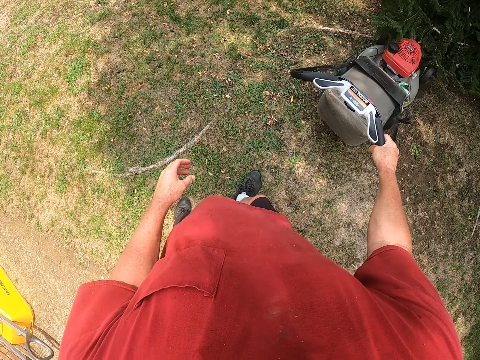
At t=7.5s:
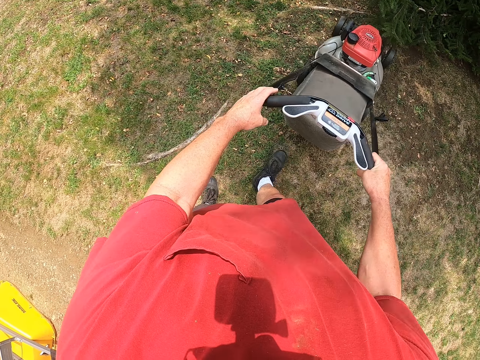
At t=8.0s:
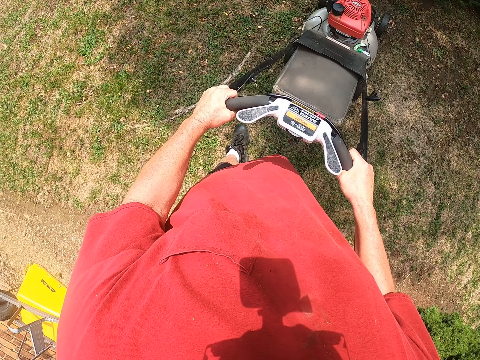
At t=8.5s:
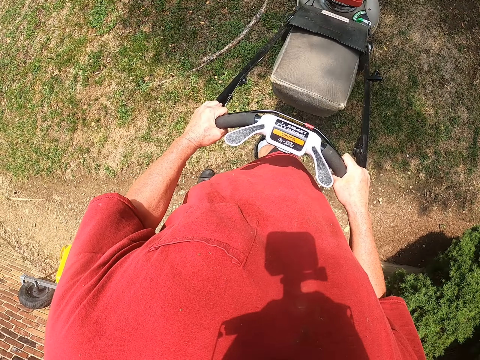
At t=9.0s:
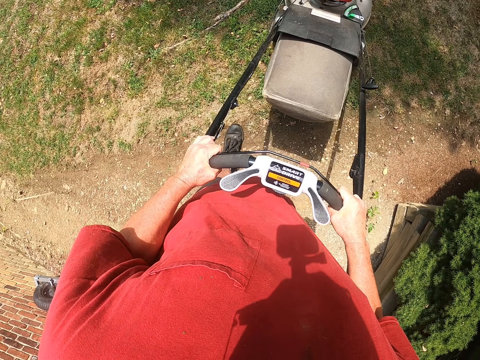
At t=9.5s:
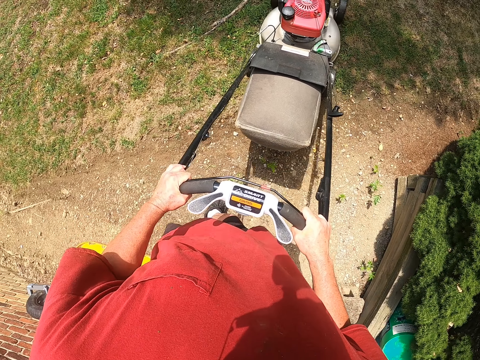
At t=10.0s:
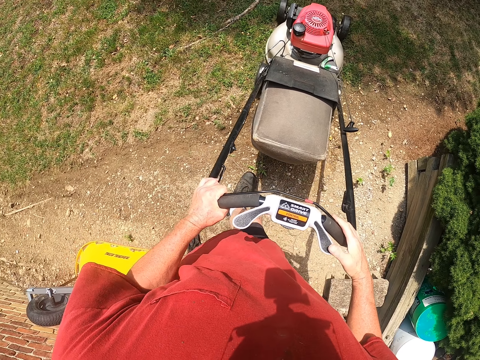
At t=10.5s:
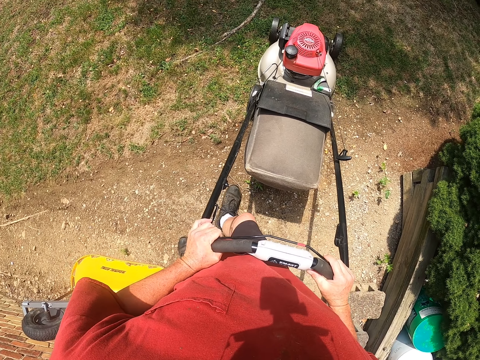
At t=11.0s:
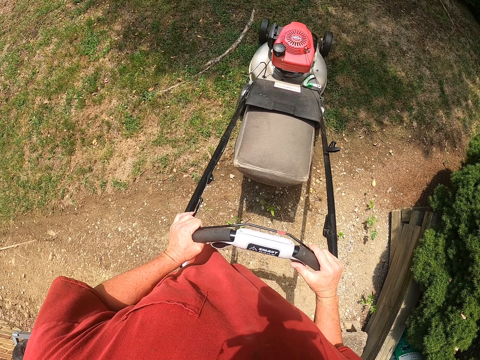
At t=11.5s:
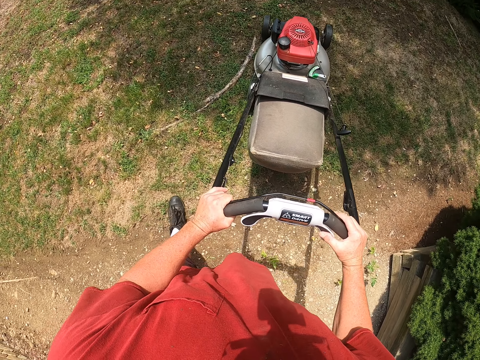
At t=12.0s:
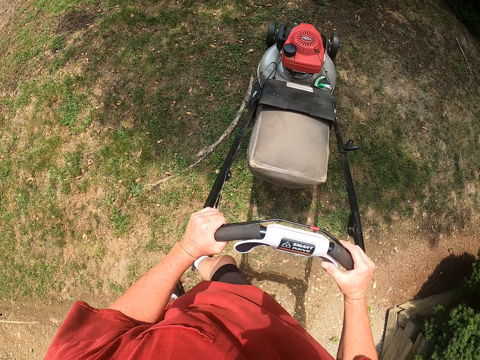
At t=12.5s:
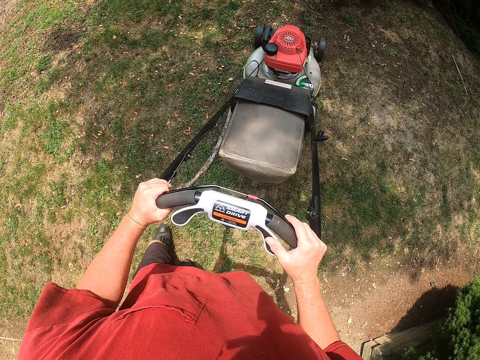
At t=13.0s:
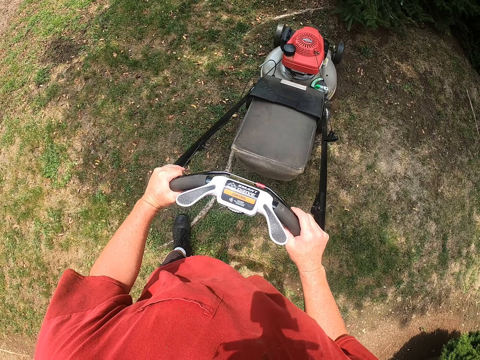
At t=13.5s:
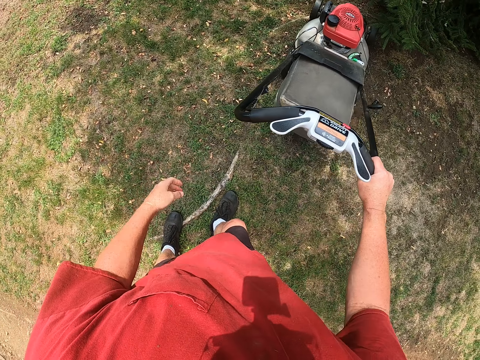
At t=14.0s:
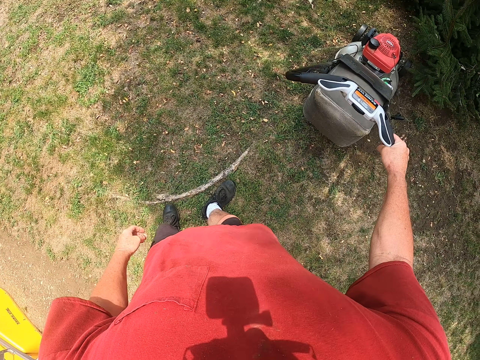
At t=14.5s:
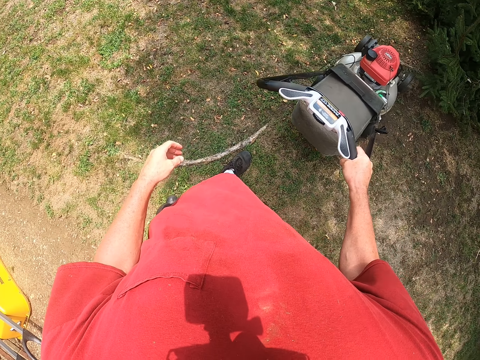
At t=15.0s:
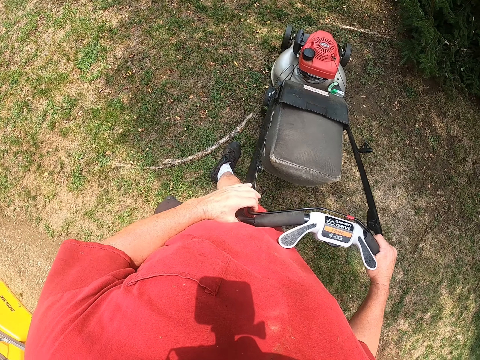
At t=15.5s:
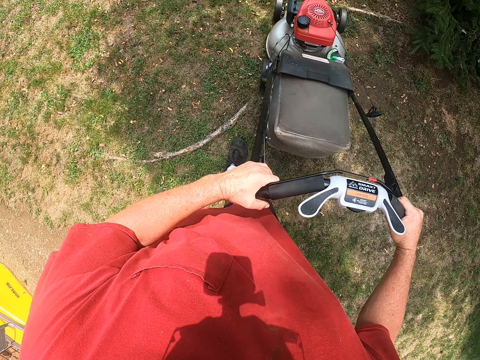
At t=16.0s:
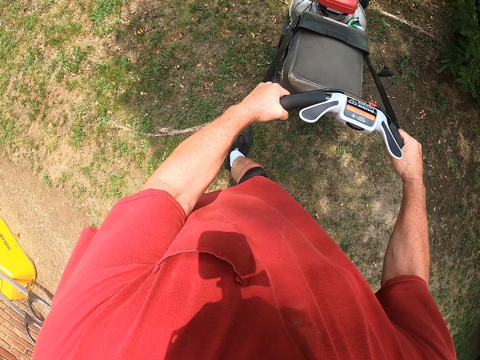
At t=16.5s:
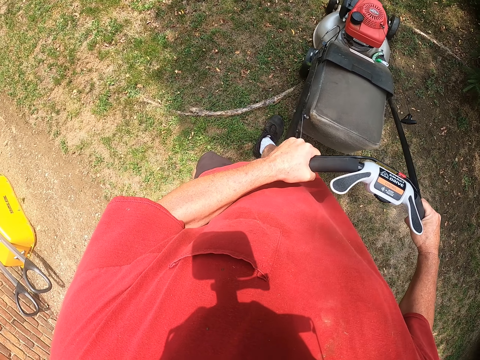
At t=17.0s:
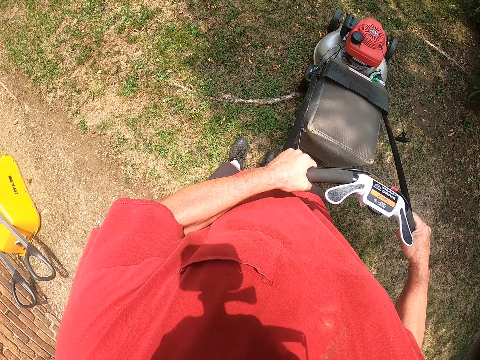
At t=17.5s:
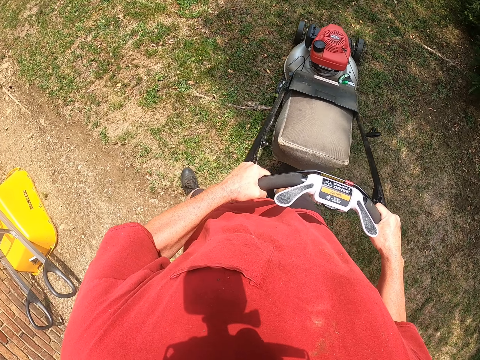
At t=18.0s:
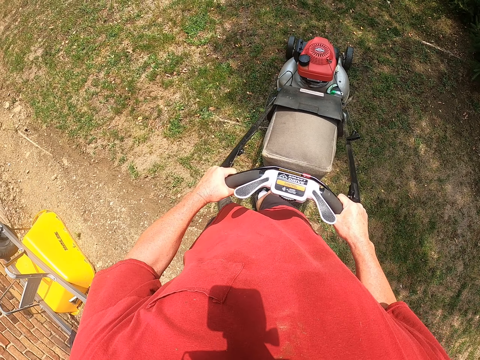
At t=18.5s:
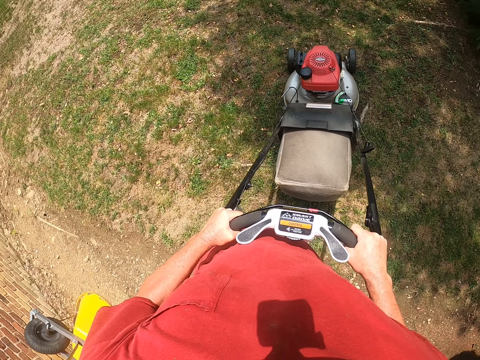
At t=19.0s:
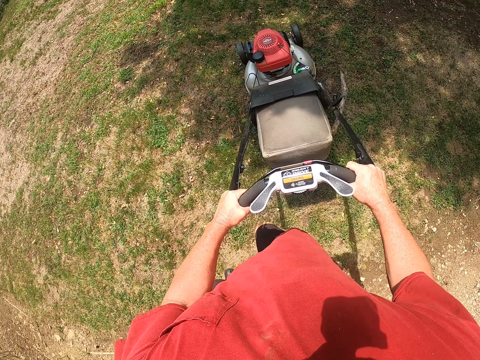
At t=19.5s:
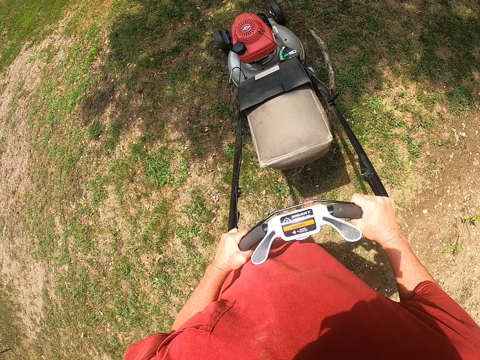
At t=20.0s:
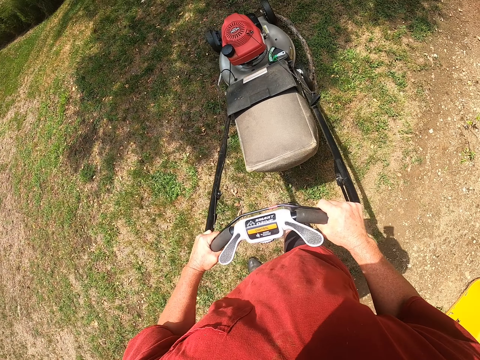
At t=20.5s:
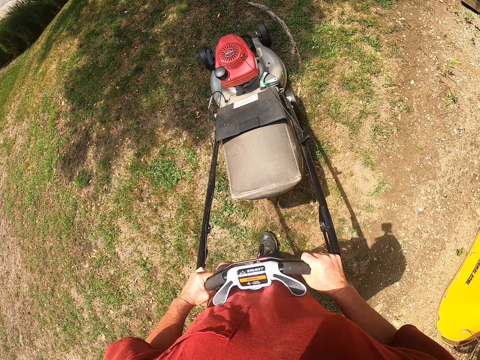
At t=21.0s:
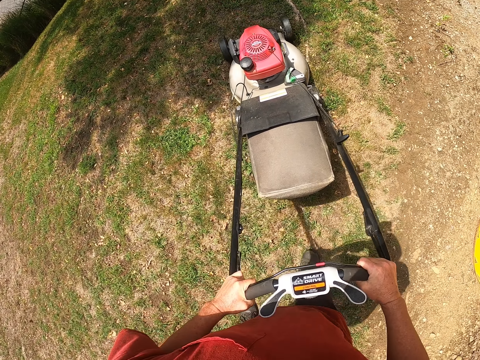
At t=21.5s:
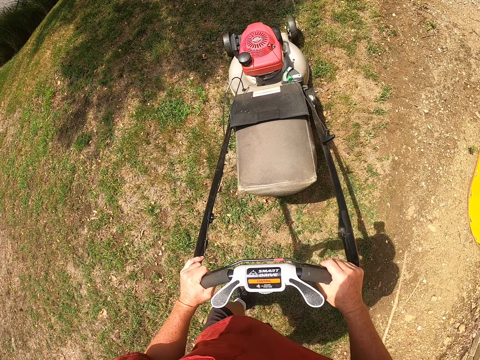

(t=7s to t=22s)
The camera wearer pulls the lawnmower. They cut the grass with the lawnmower.

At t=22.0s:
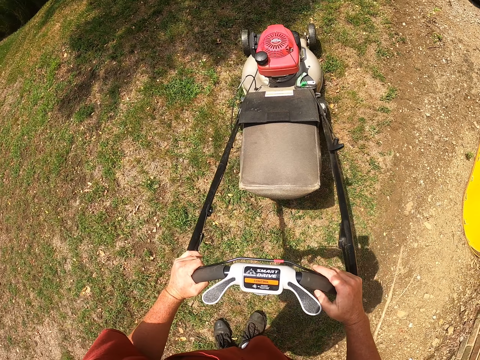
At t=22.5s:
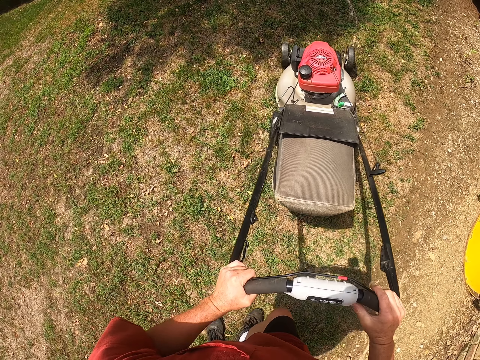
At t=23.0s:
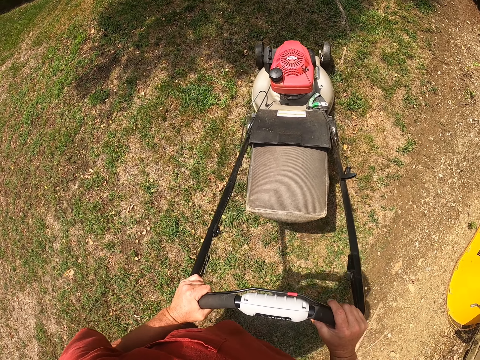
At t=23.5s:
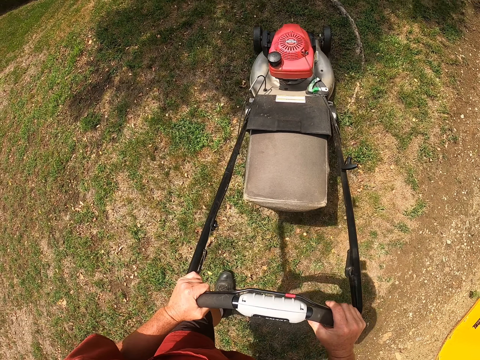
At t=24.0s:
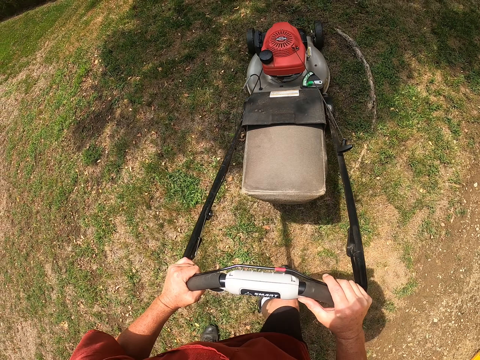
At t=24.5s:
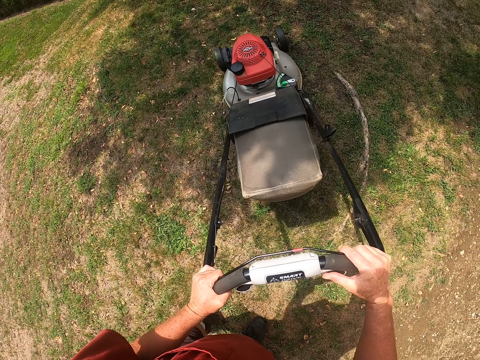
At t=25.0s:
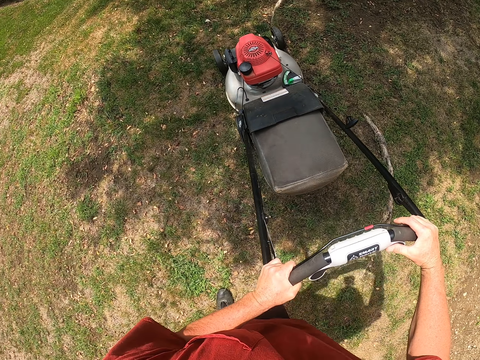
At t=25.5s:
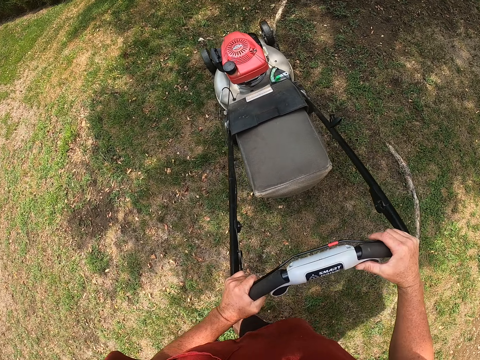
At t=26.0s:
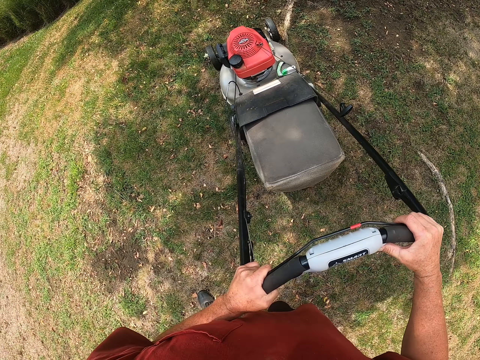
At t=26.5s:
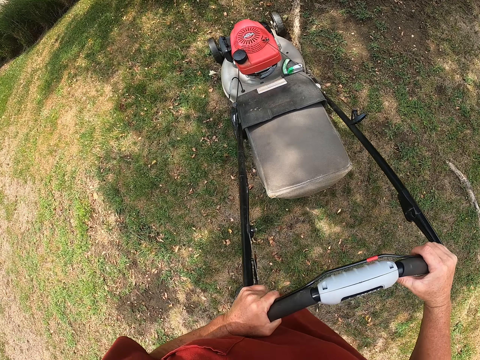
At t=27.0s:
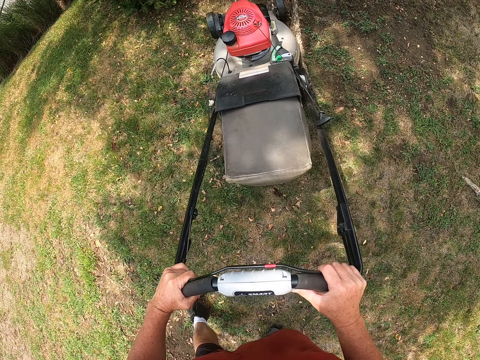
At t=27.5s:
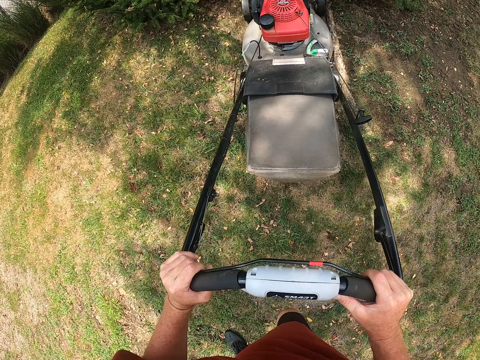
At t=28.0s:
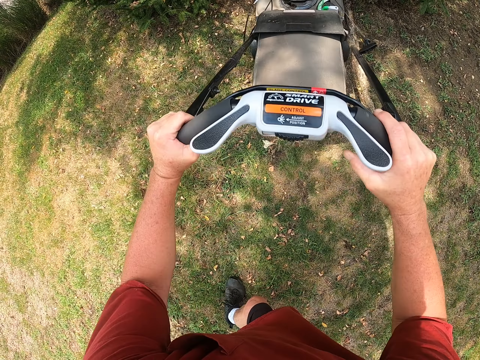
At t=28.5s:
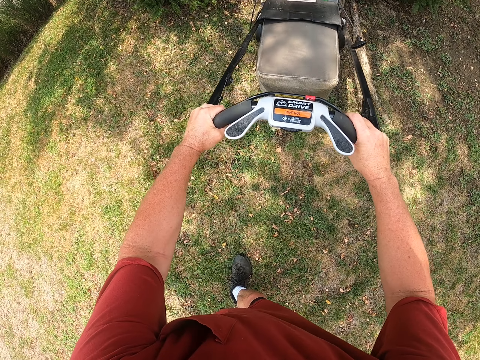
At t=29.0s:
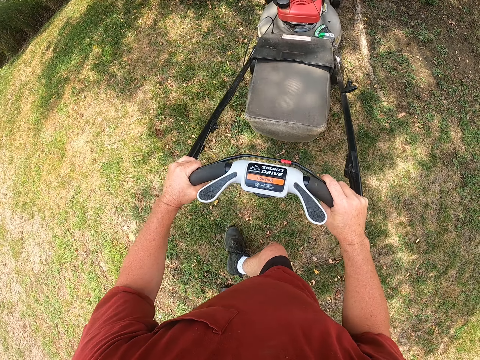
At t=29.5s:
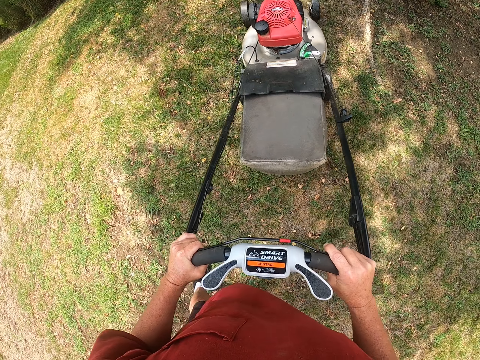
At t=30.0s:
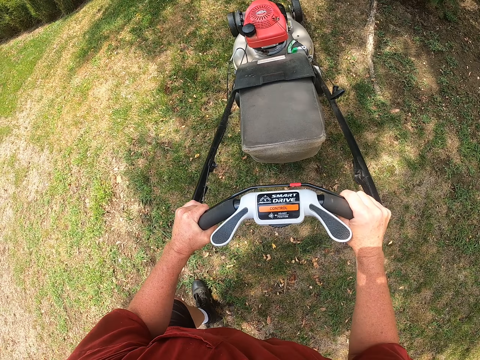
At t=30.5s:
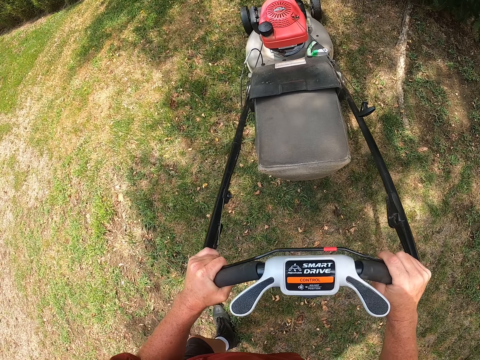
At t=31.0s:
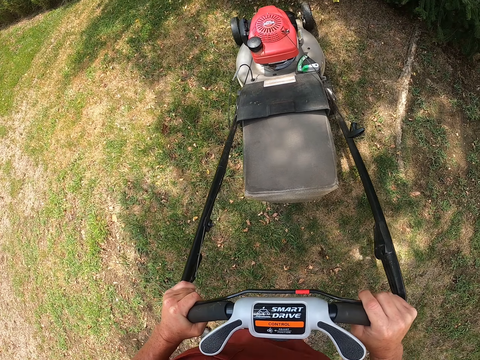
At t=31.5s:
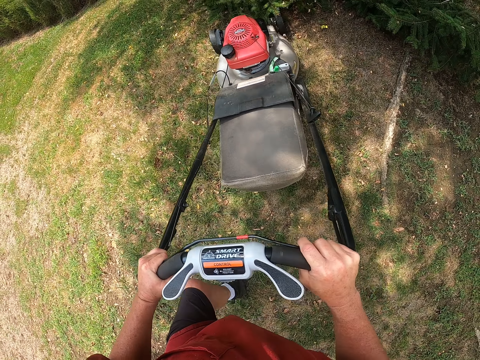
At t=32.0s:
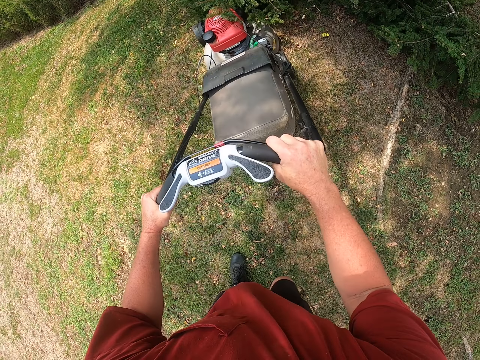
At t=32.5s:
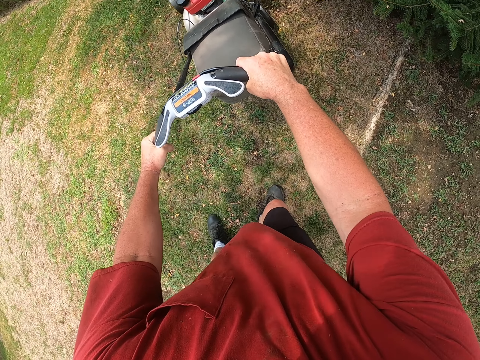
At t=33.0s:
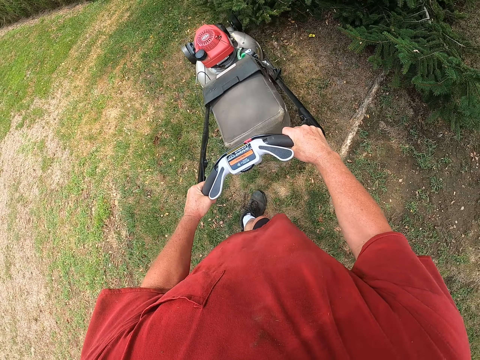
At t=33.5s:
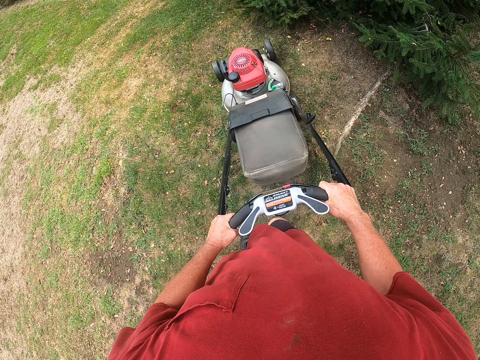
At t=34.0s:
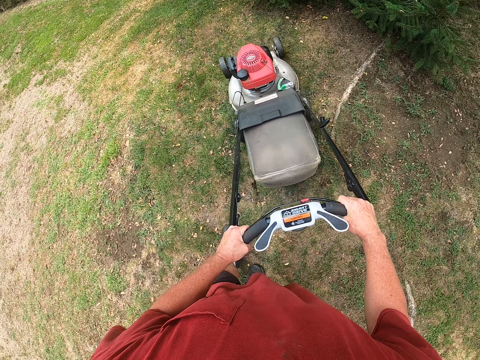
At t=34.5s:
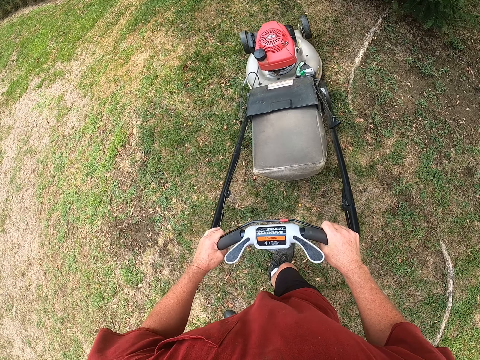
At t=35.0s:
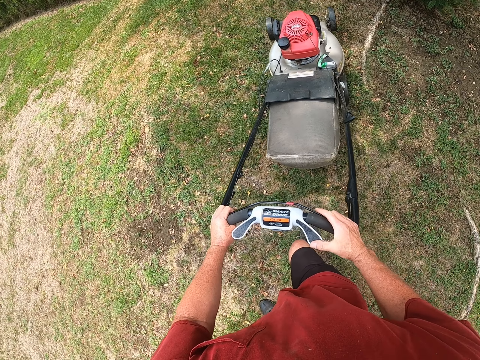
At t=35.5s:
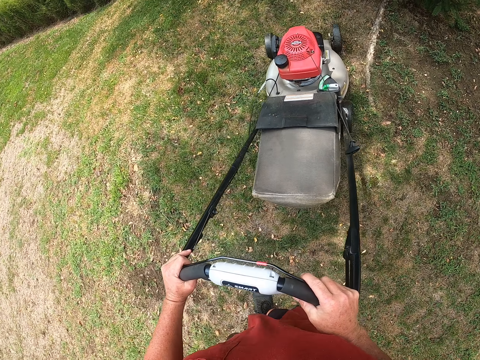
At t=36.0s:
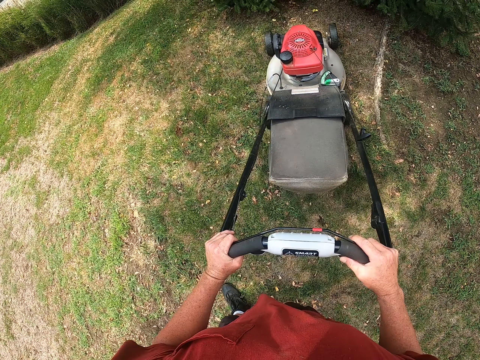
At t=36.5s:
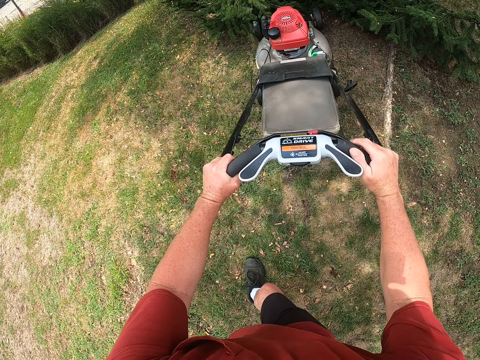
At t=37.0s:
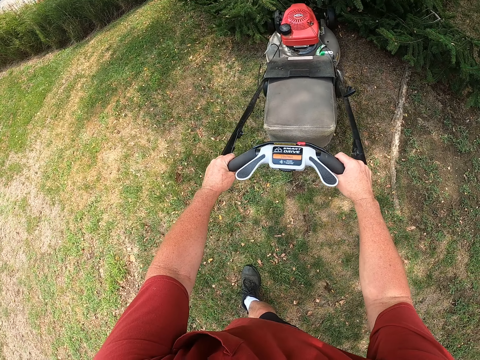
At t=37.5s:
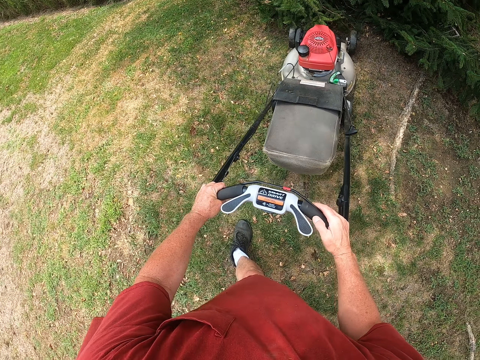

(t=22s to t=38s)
The camera wearer pulls the lawnmower.
